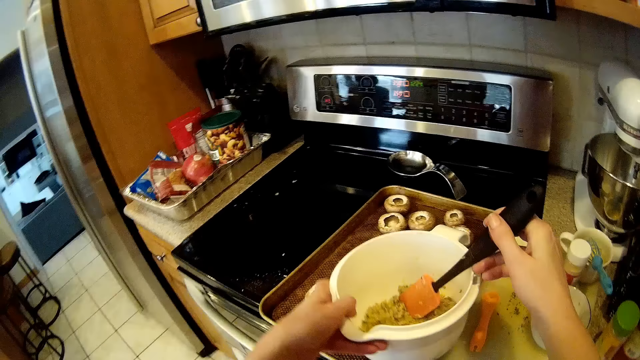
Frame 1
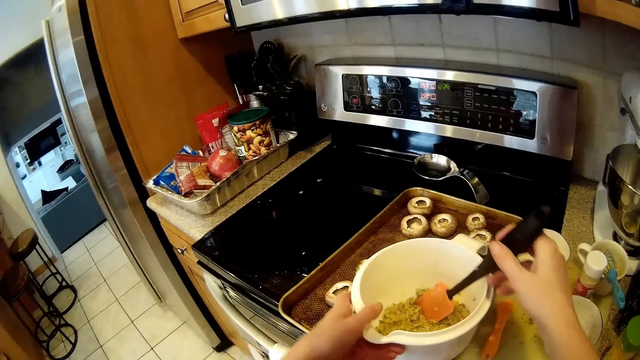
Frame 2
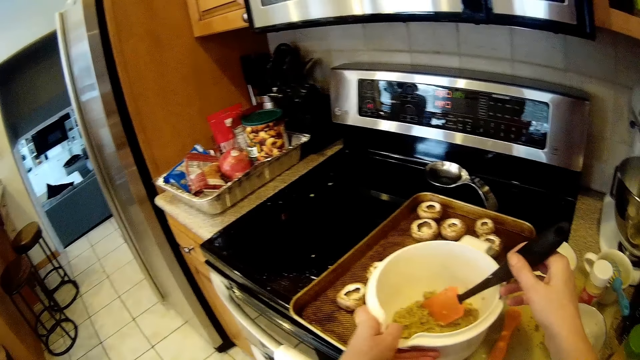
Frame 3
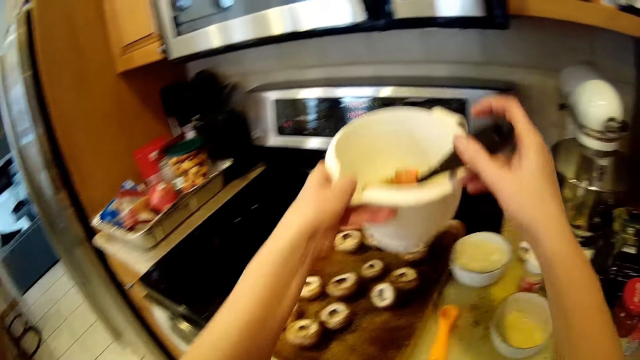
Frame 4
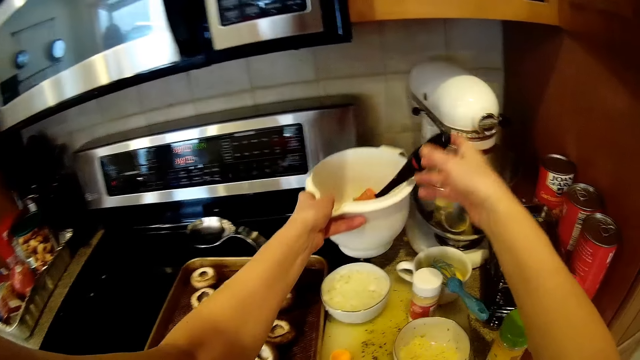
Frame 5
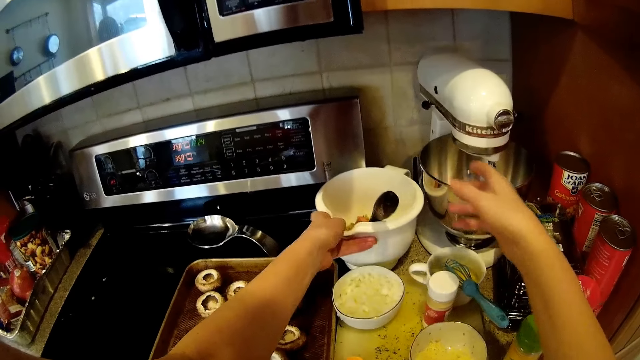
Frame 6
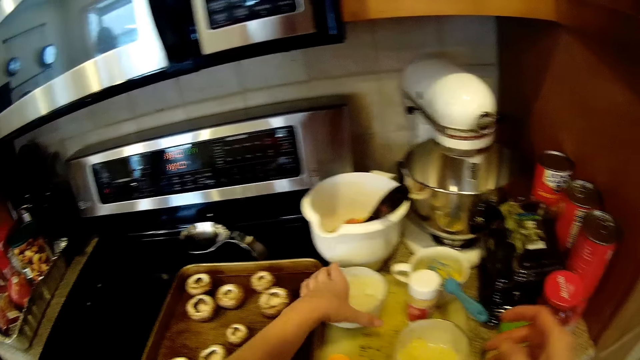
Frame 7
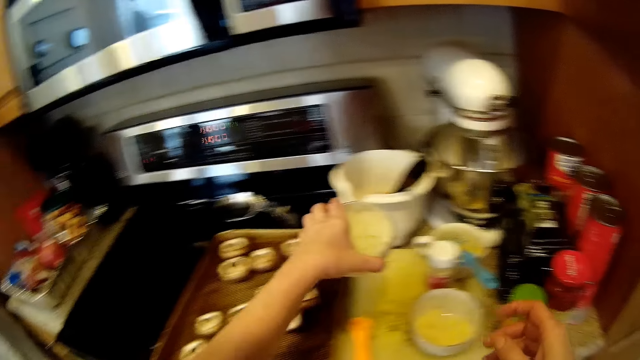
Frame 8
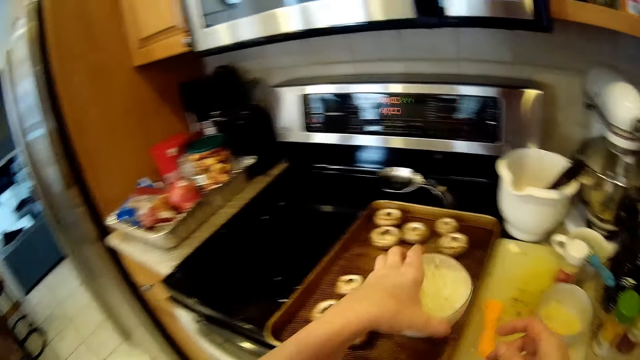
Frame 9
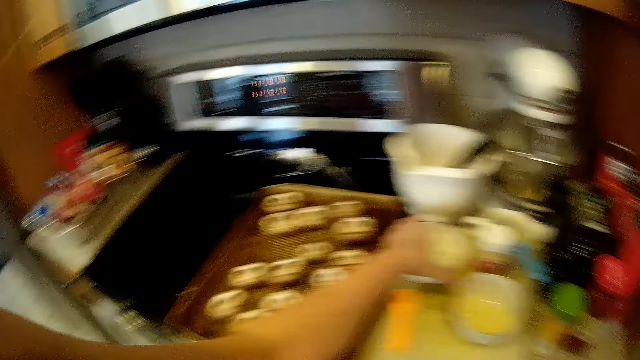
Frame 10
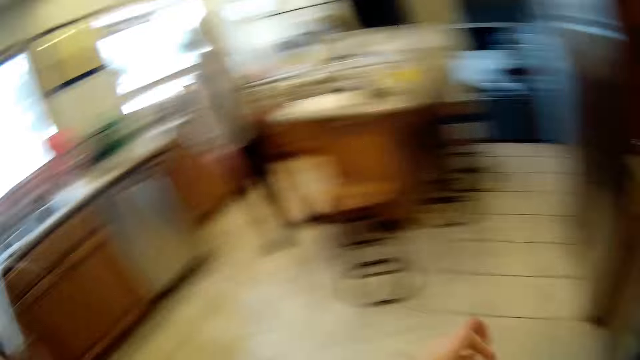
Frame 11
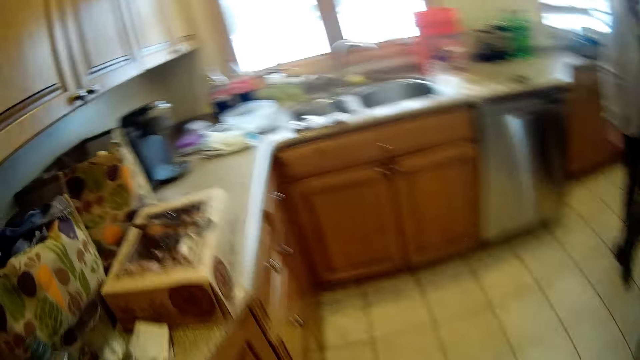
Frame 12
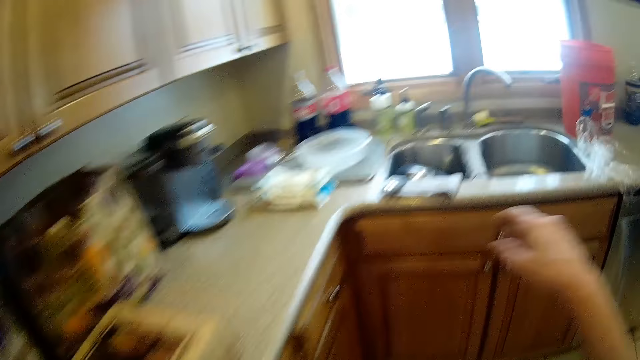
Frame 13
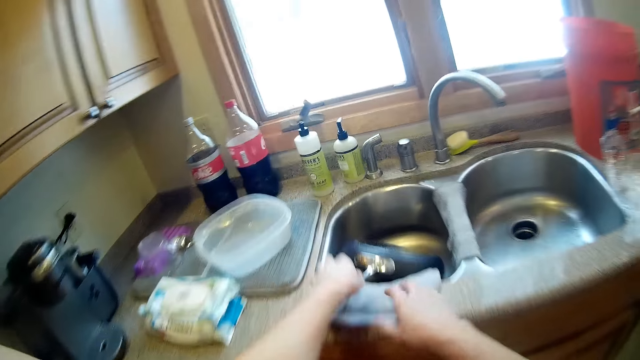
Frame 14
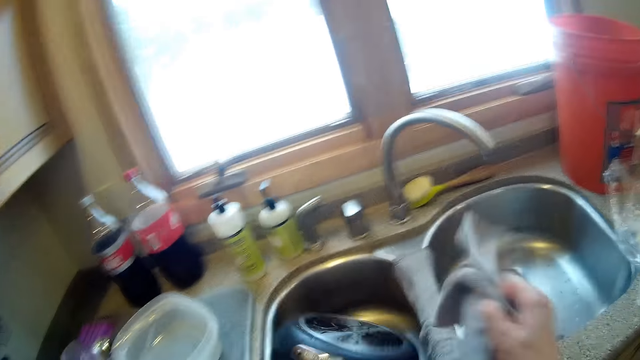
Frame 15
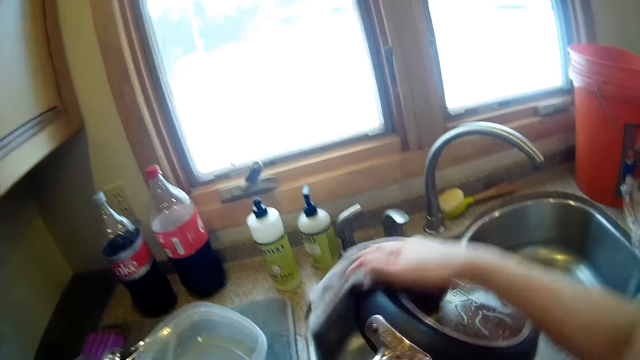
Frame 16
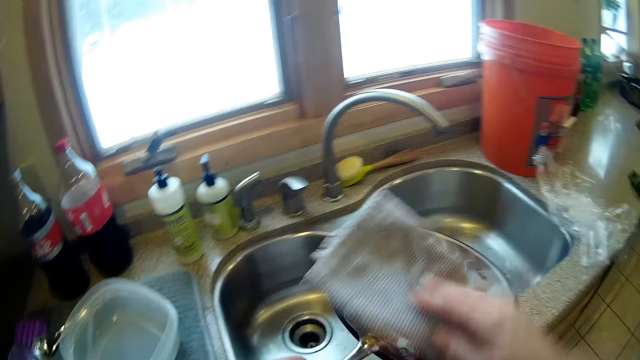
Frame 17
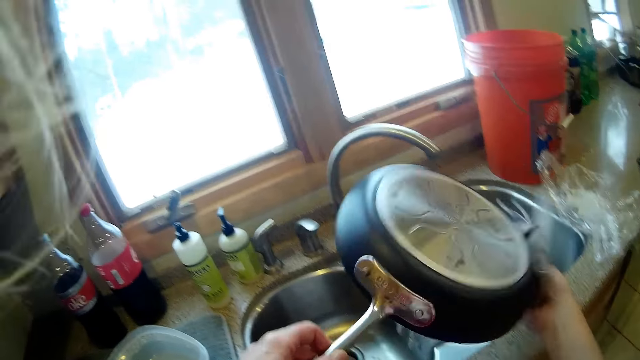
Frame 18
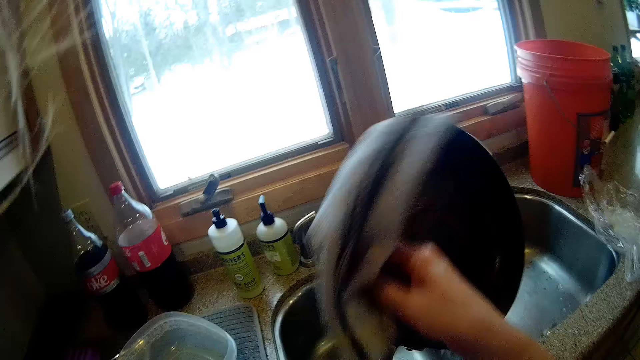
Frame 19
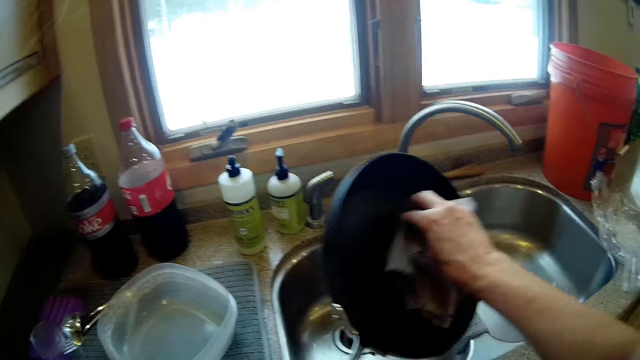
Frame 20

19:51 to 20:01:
The camera wearer drops the jug on the tray with her left hand. She carries the jug from the tray with her left hand. She picks the jug. She drops the jug on the counter with her left hand. She picks a bowl of flour from the counter with her left hand. She drops the bowl of flour on the counter with her left hand. She walks around. She picks the pan from the sink with her left hand. She picks a napkin from the sink with her right hand. She cleans the pan with the napkin in her right hand.

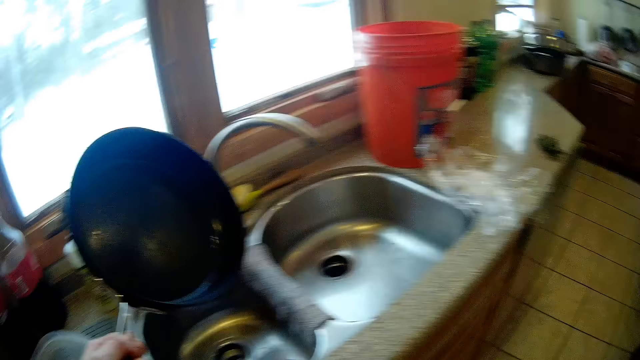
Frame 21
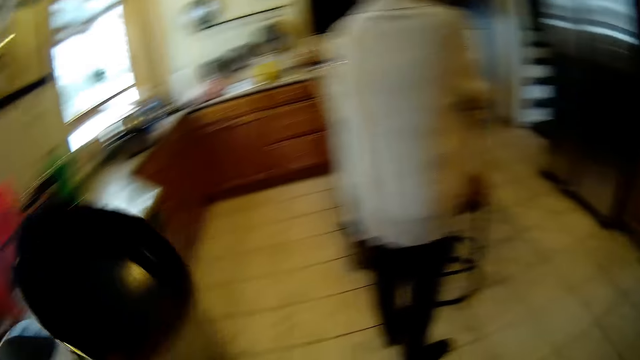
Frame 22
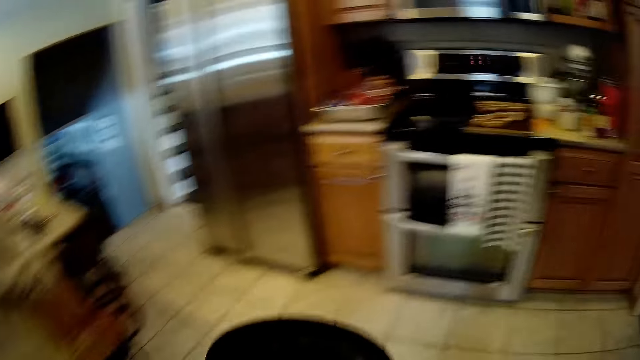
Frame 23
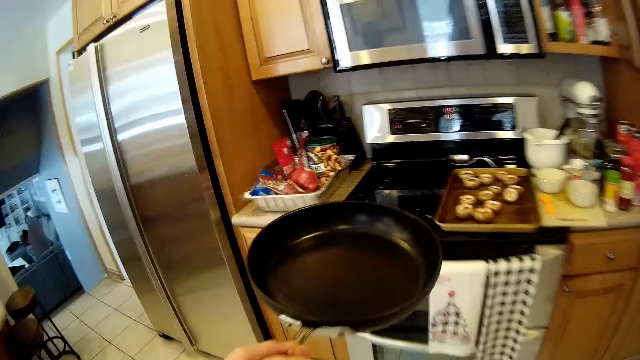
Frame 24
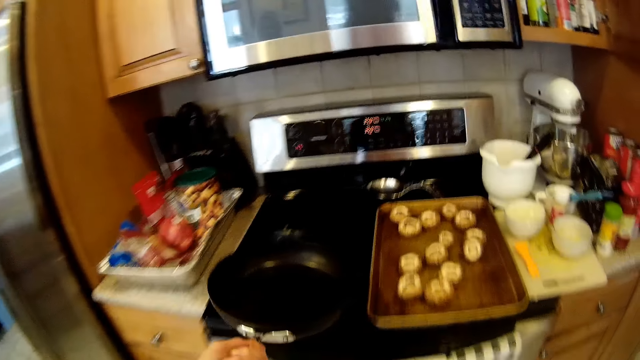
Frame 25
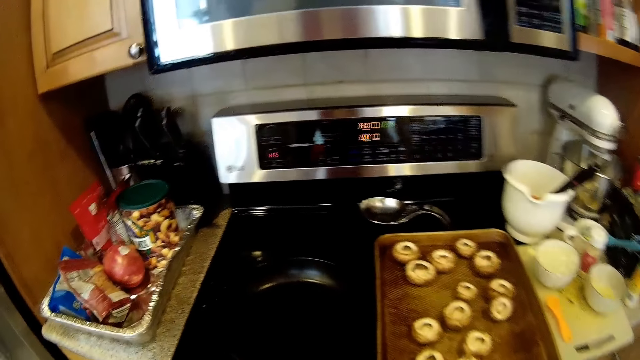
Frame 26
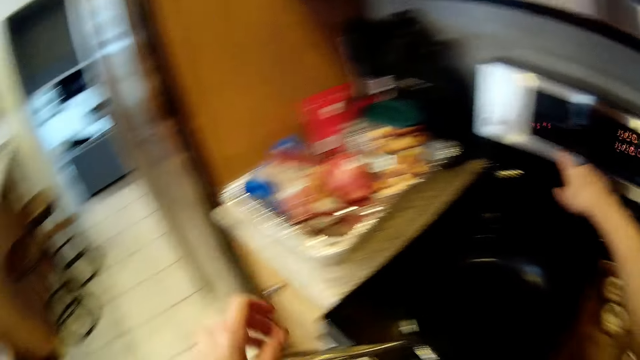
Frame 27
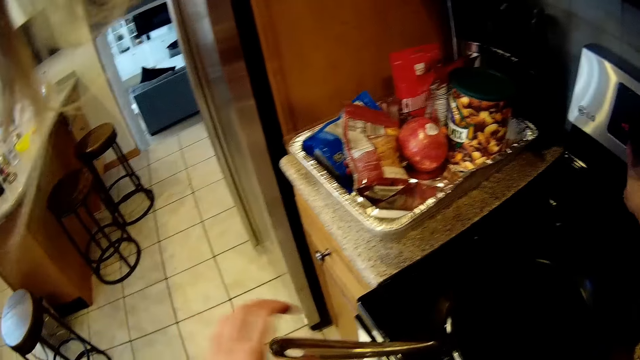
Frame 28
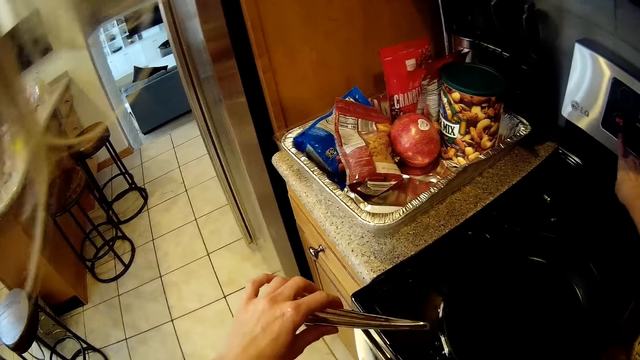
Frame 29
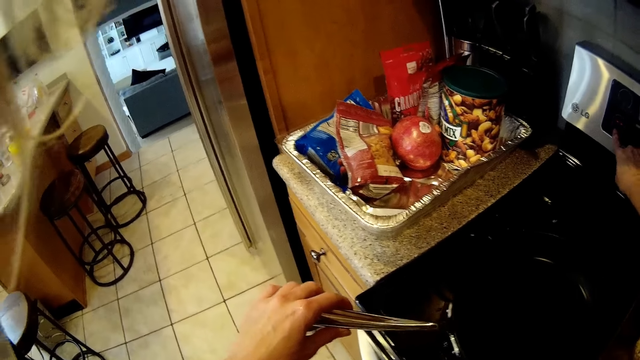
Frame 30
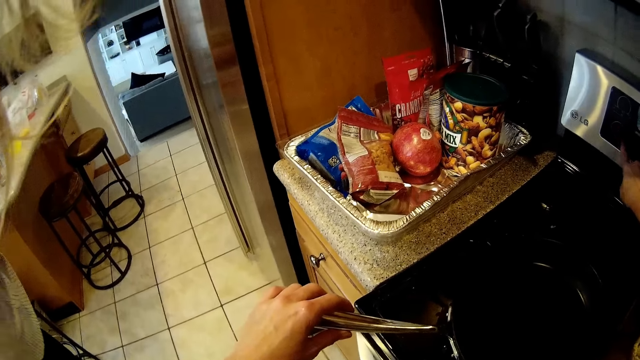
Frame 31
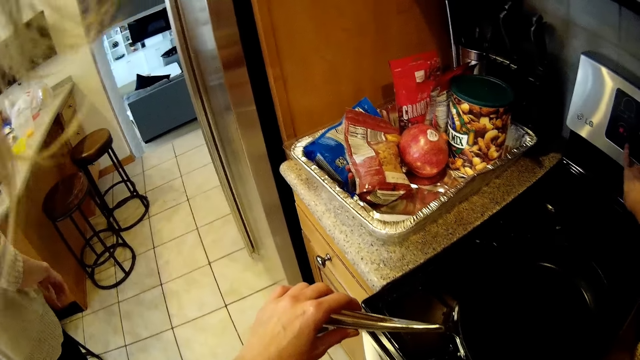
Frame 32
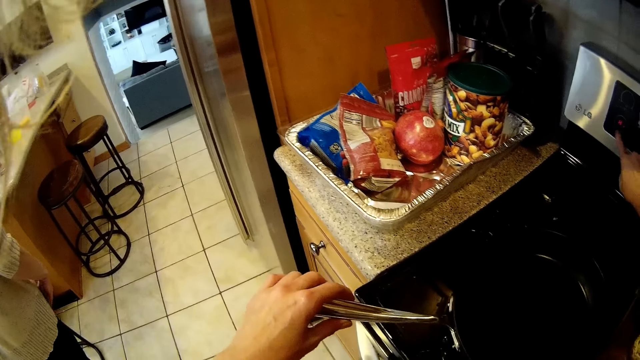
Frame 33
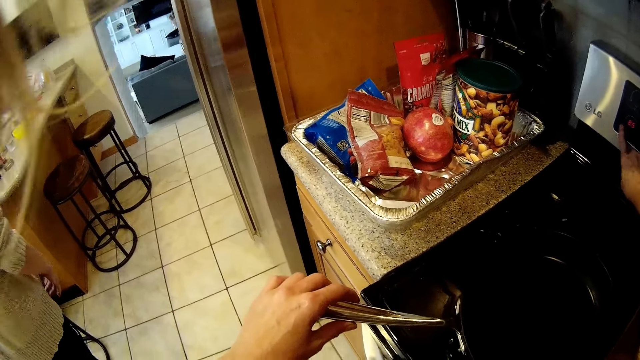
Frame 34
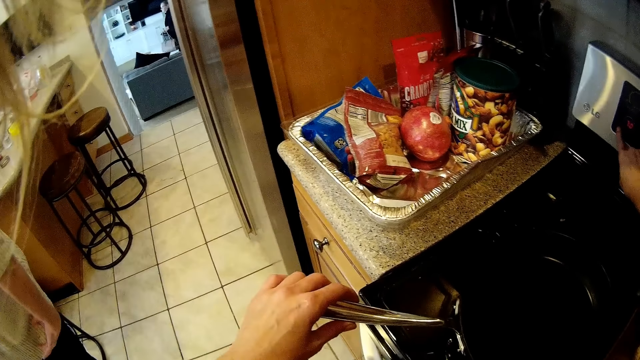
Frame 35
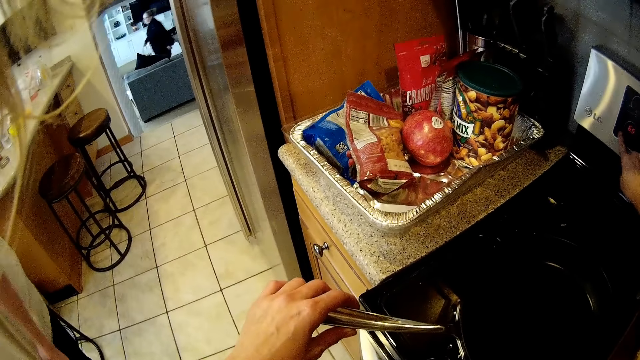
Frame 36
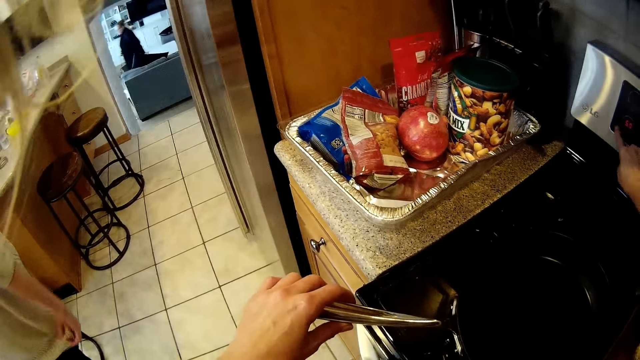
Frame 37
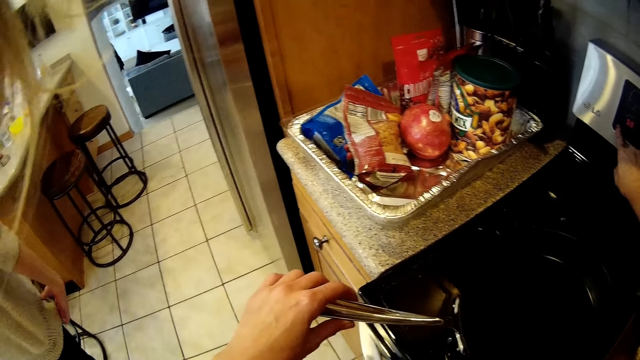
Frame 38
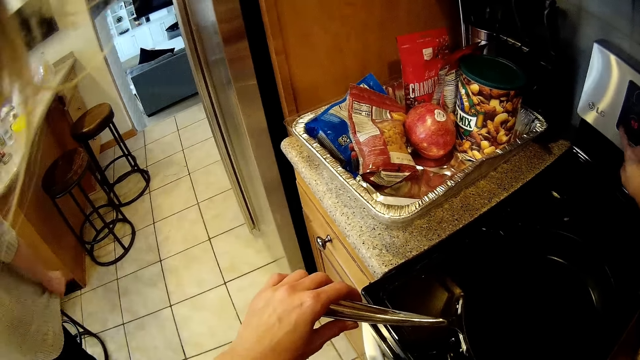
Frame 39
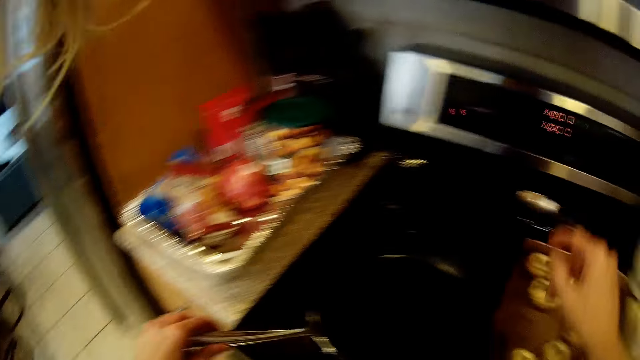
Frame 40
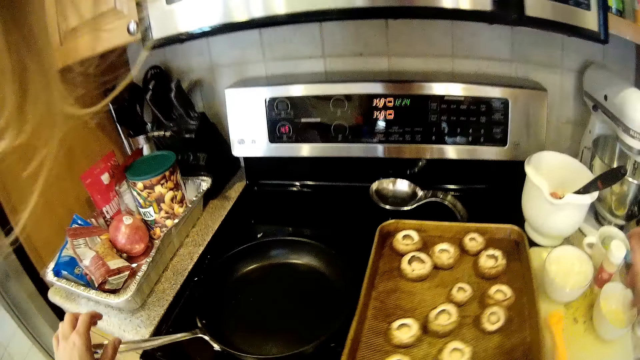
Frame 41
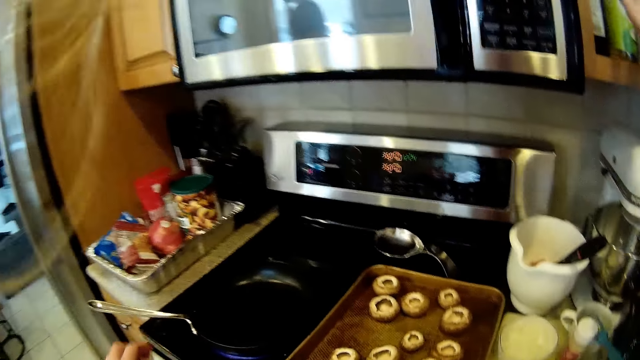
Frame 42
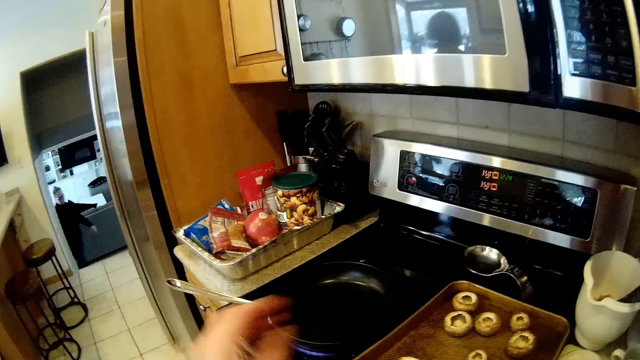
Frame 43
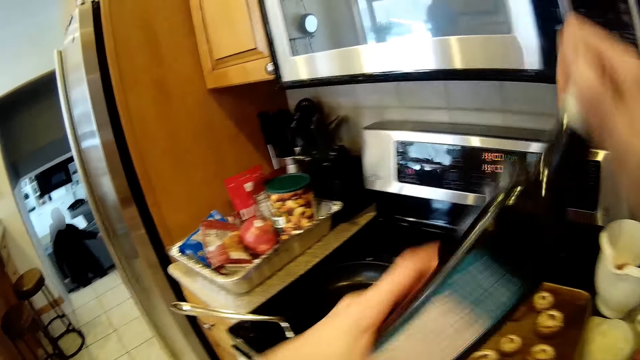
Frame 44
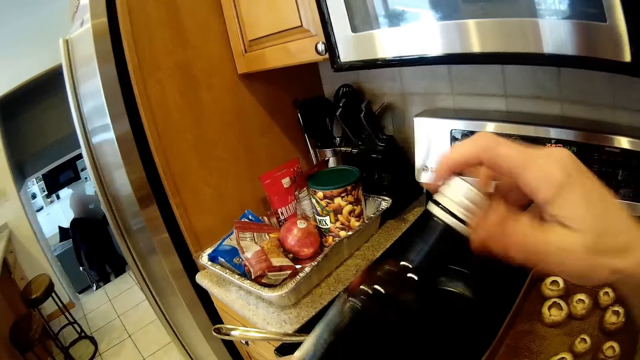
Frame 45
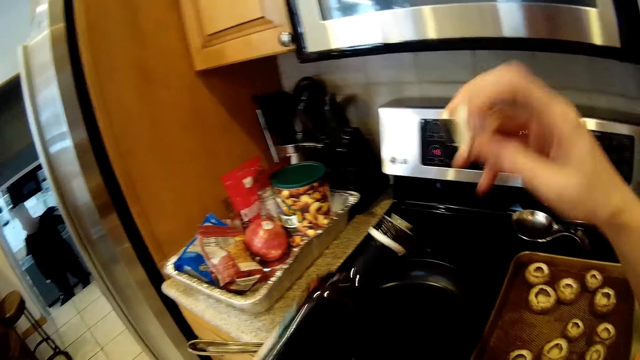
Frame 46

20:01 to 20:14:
The camera wearer drops the napkin on the sink with her right hand. She walks around. She places the pan on the gas cooker with her left hand. She sets the timer on the gas cooker. She moves the hand. She grabs the pan handle with her left hand. She operates the cooking oven. She moves the hand. She passes a bottle of oil from her right hand to her left hand. She removes the cap from the oil bottle. She picks up the cooking oil.
